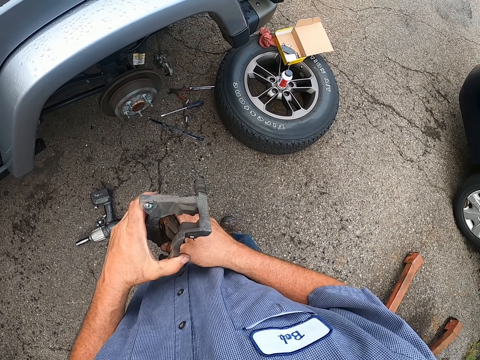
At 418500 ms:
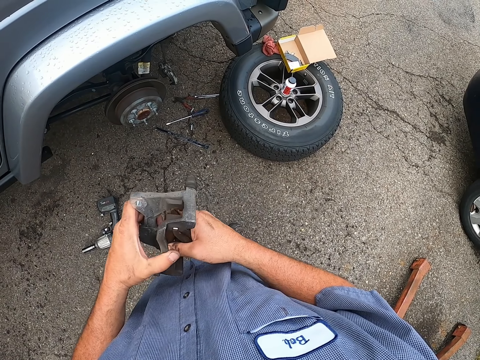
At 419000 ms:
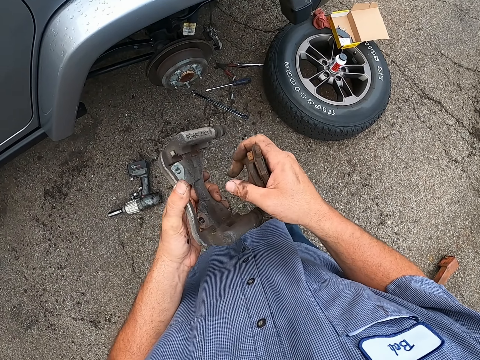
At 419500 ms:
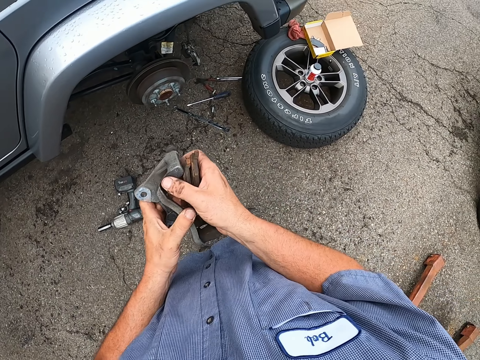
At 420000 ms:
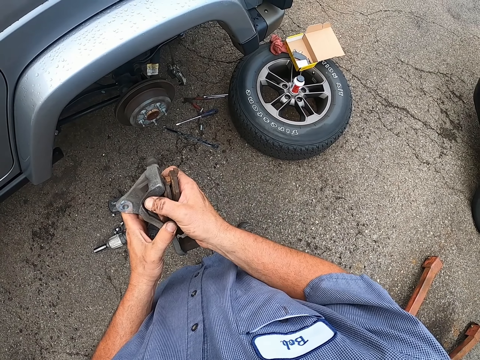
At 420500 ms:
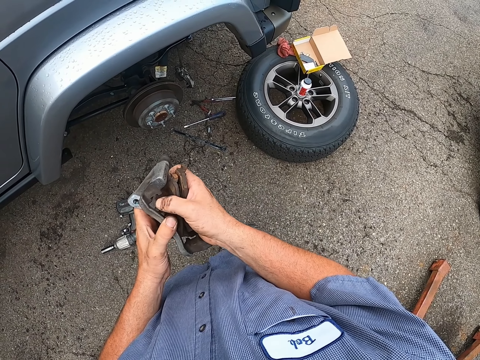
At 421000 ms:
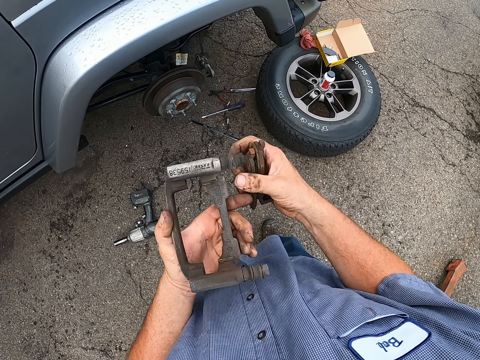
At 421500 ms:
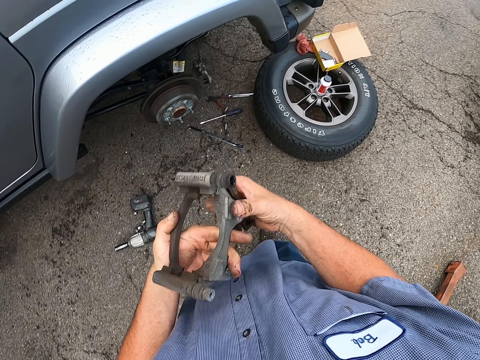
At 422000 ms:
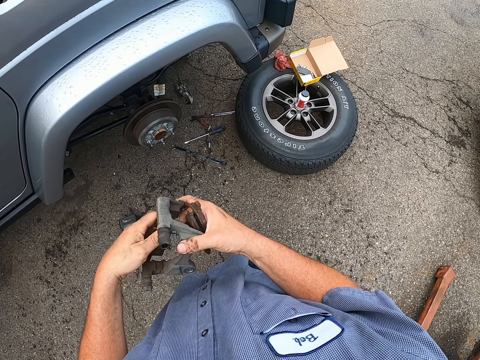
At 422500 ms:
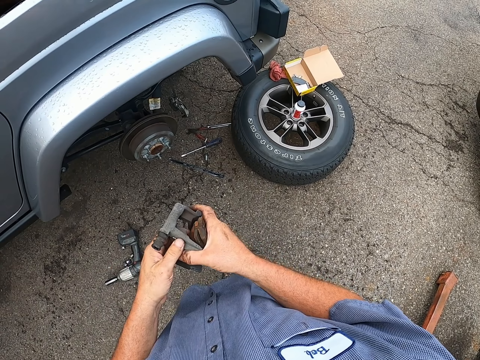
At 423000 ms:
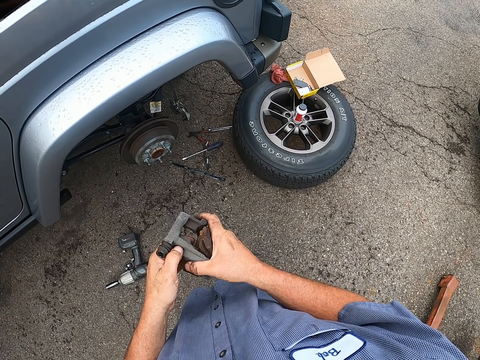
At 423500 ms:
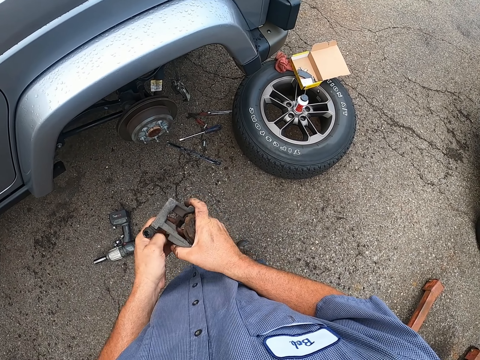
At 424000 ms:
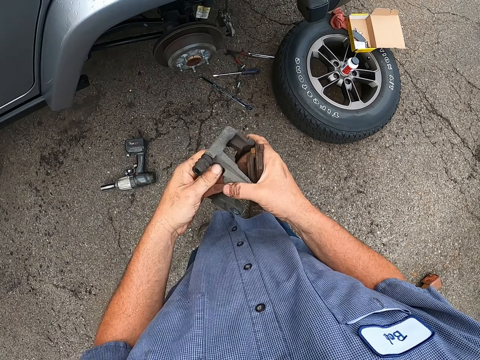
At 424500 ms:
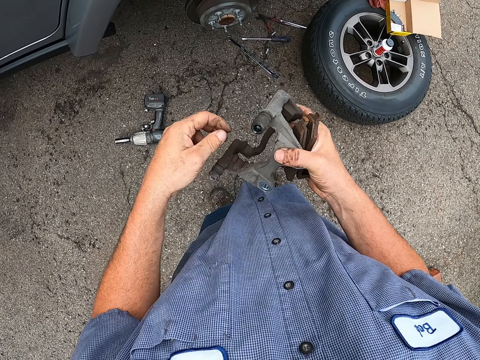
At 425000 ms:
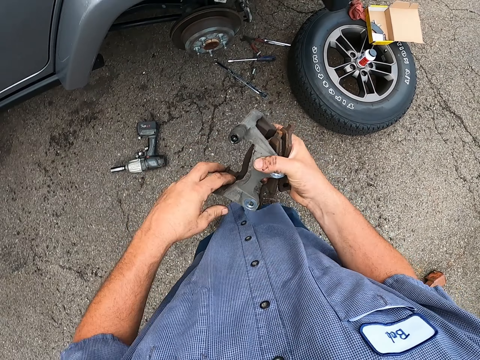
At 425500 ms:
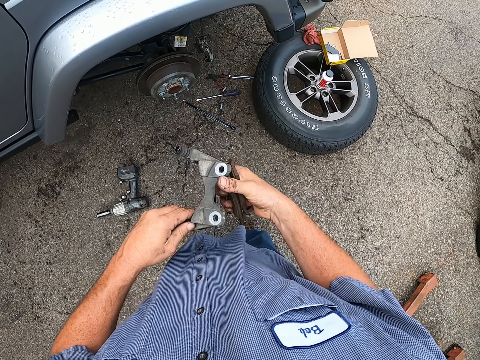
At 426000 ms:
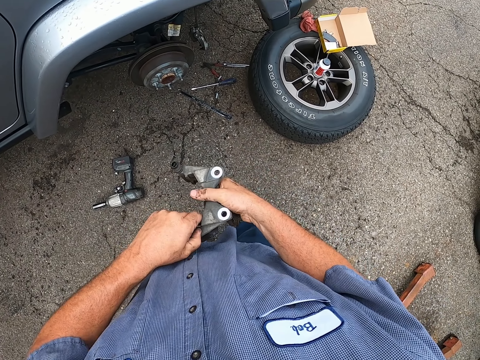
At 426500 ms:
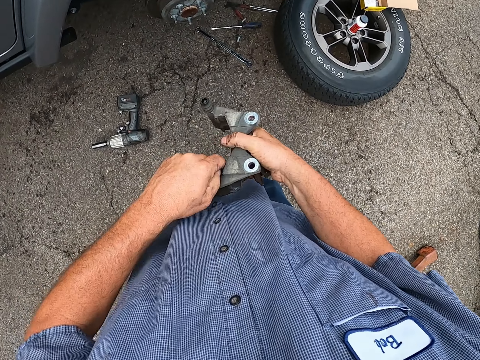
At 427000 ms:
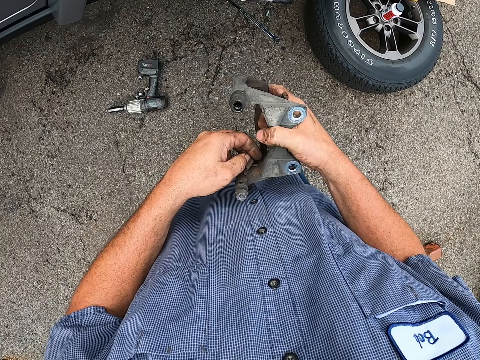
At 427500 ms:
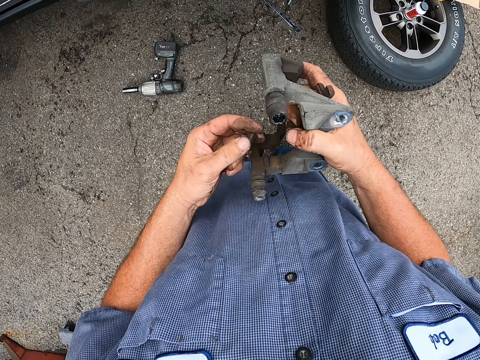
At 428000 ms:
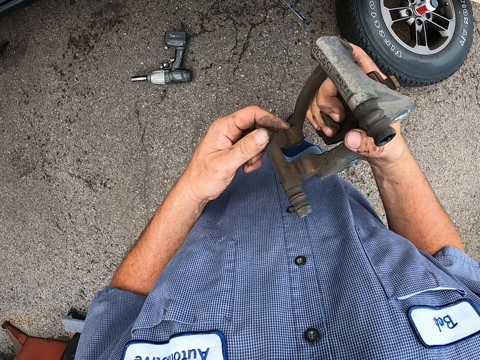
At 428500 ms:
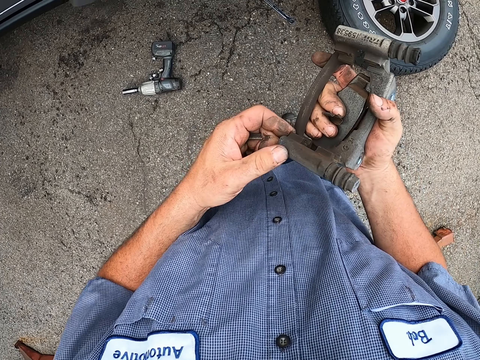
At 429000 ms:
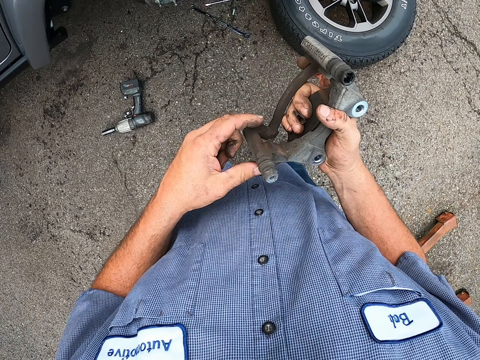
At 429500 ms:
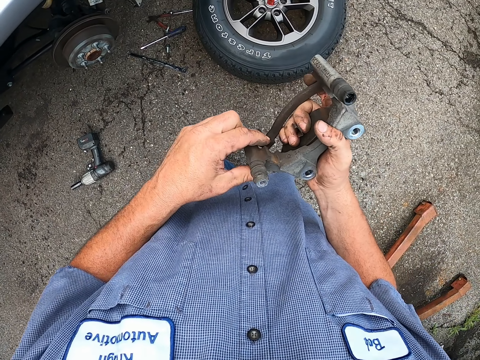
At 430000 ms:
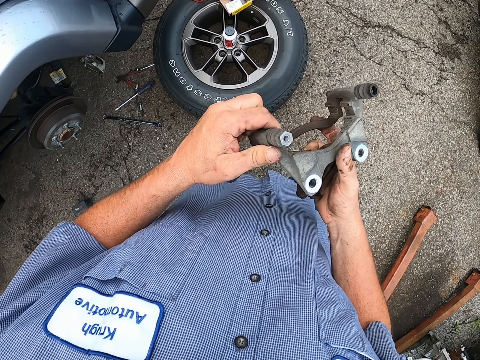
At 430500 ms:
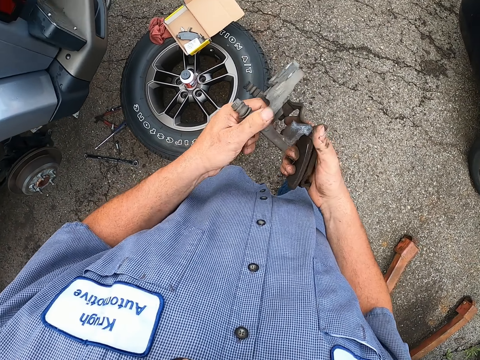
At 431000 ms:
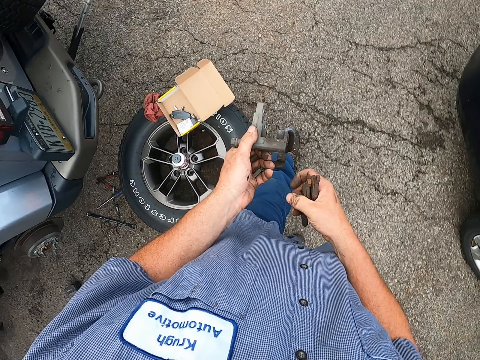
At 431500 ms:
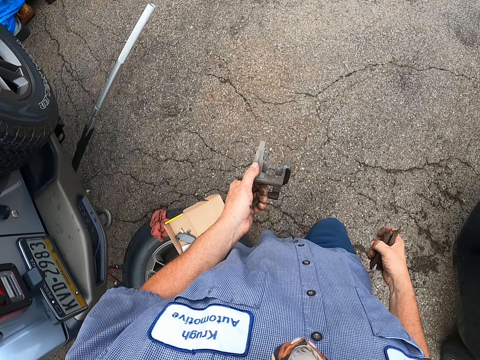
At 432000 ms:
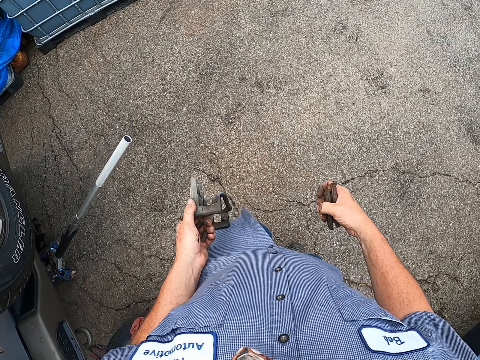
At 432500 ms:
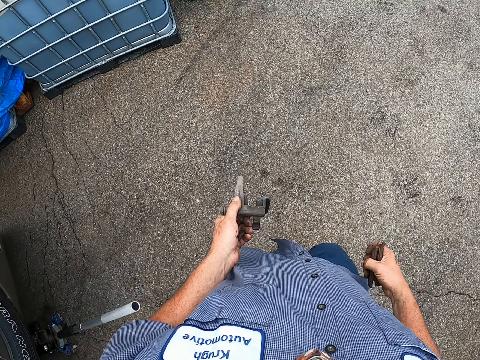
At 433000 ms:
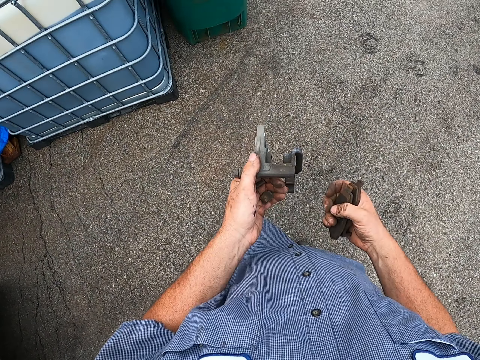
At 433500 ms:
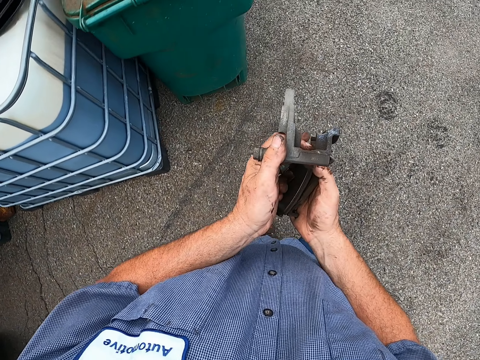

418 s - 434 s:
The camera wearer removes guide pins from the brake caliper. They walk to the garbage can.

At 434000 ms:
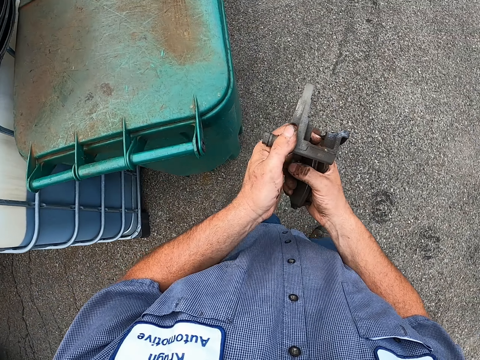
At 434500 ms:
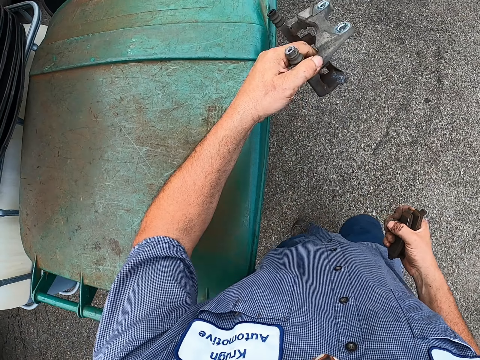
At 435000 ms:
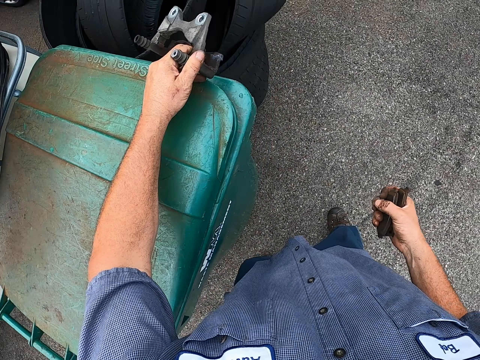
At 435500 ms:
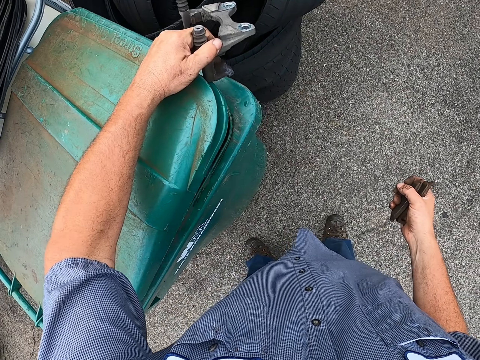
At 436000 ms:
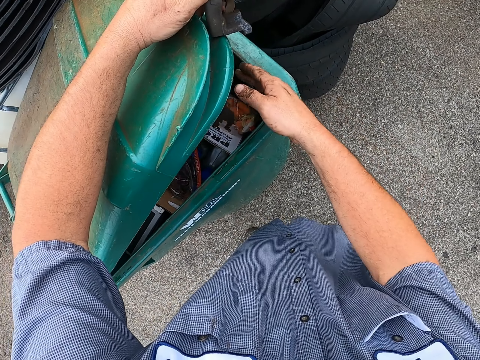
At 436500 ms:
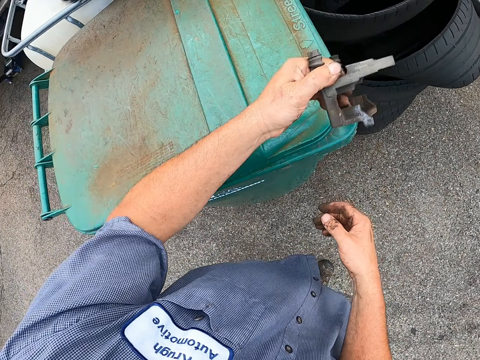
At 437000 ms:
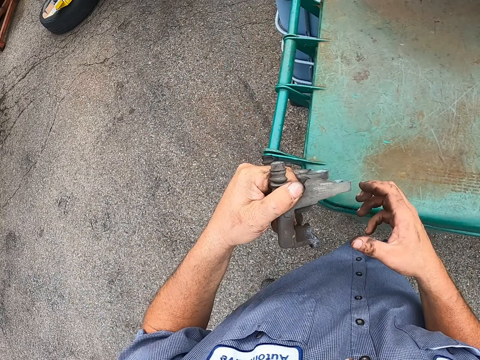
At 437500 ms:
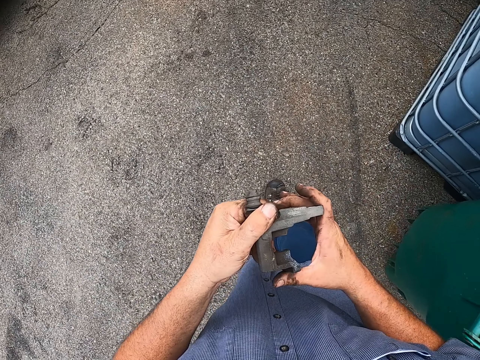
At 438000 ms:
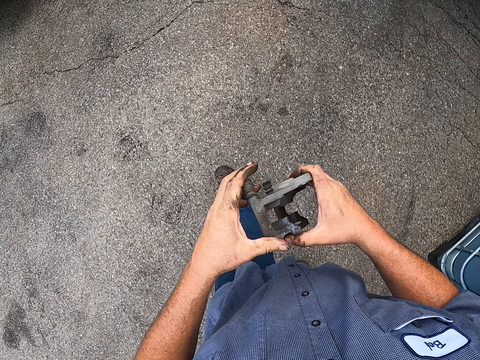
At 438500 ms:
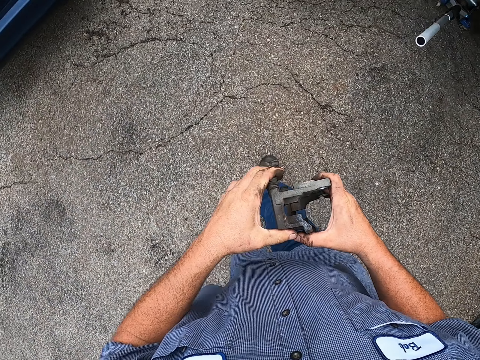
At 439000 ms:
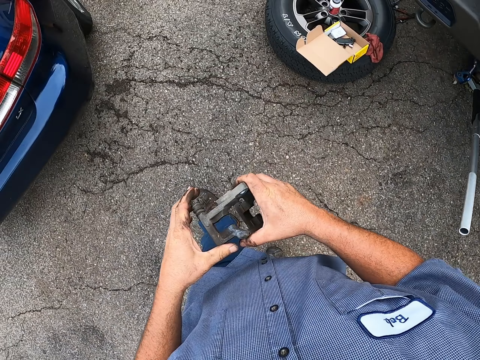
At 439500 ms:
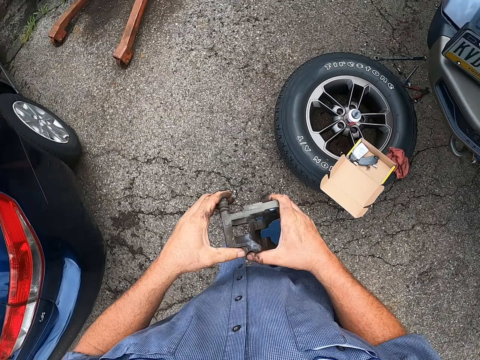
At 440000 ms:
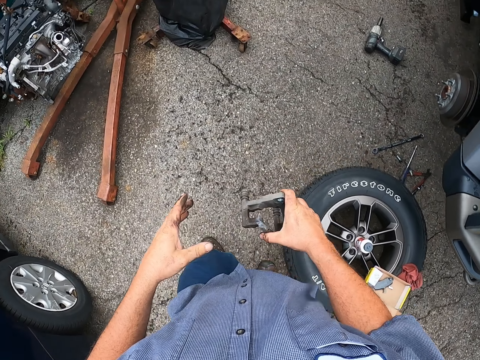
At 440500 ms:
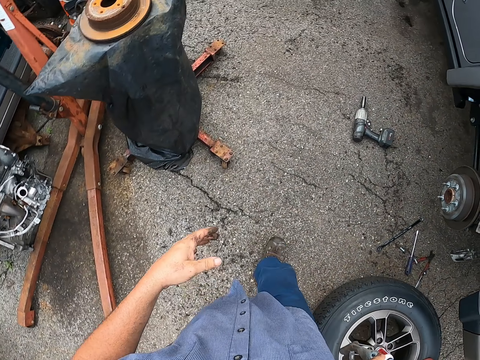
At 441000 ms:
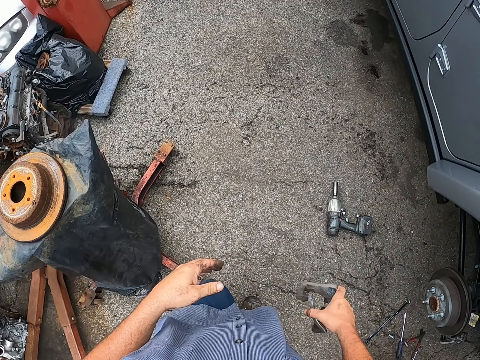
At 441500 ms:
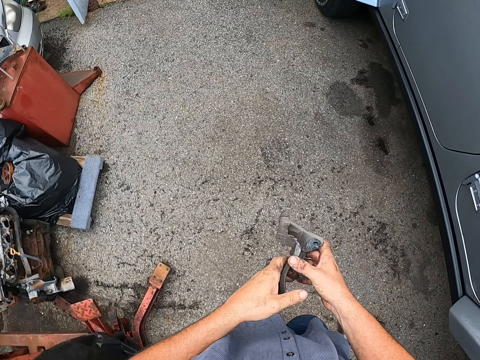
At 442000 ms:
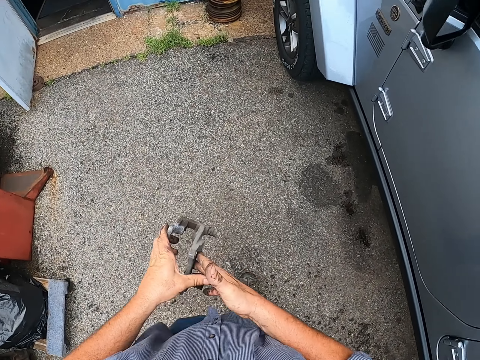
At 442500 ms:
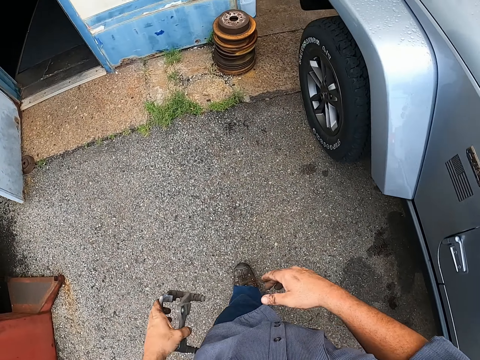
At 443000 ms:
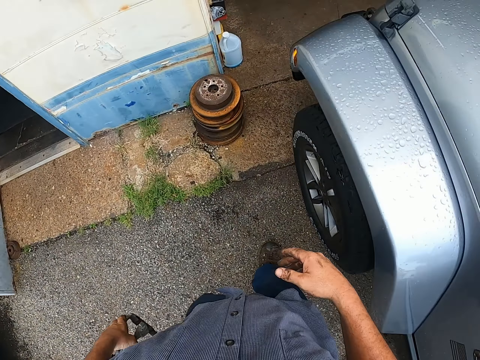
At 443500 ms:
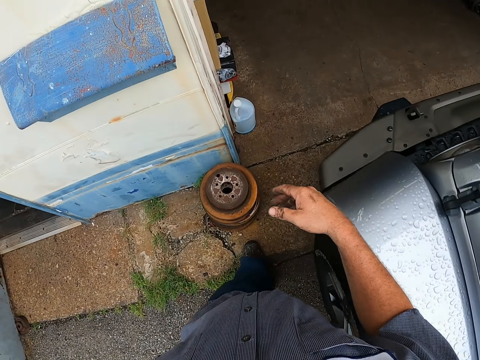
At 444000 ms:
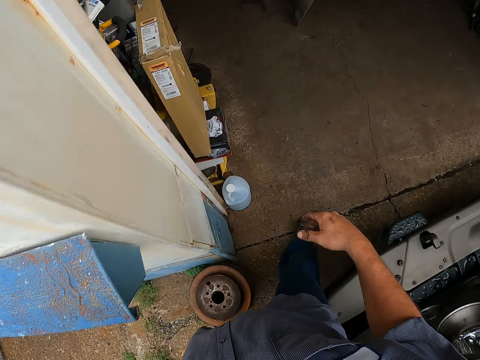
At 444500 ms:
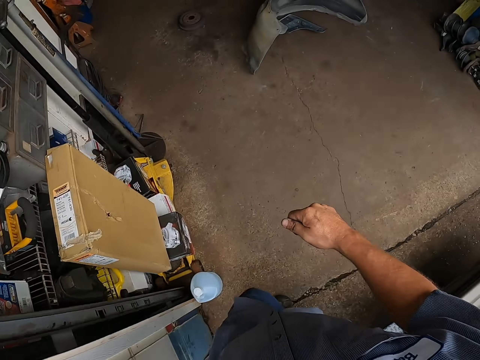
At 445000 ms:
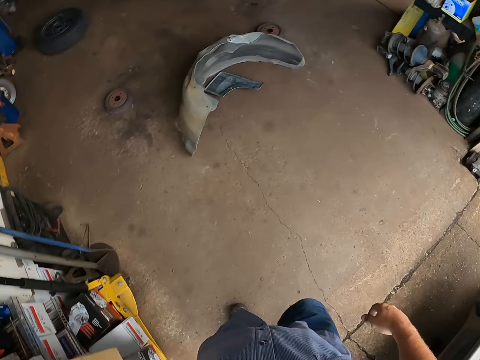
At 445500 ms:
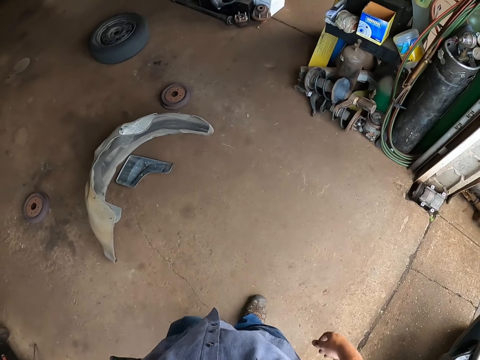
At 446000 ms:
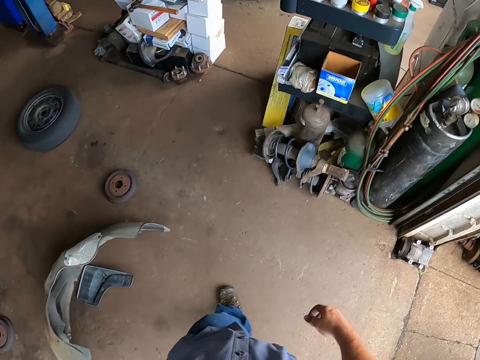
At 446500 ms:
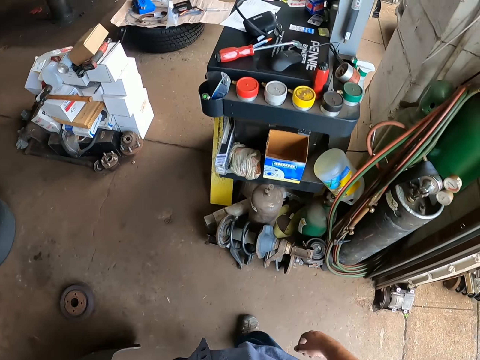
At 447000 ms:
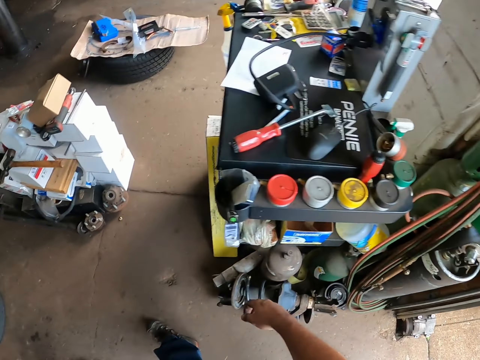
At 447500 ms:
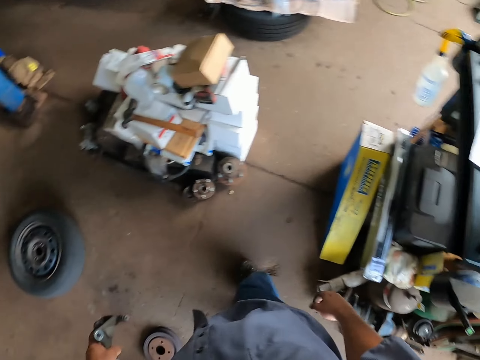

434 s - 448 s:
The camera wearer opens the garbage can. They throw brake pads into the garbage can, close the garbage can, and walk to the garage shade.
